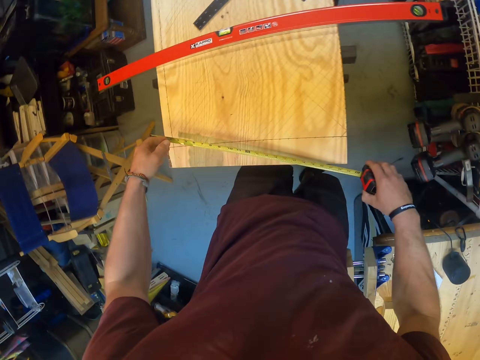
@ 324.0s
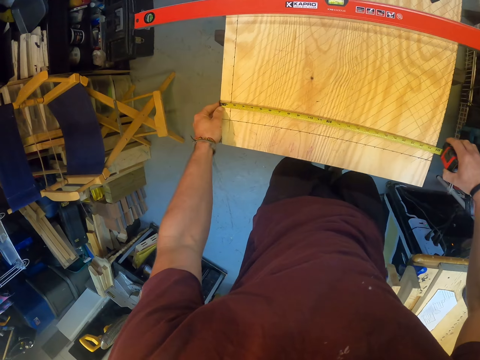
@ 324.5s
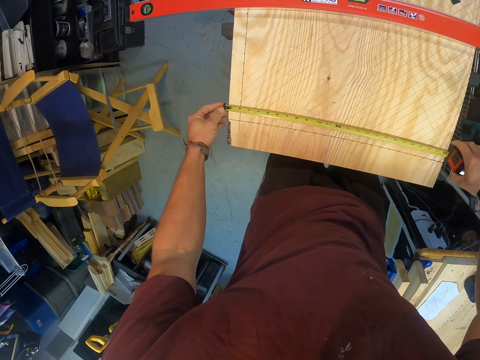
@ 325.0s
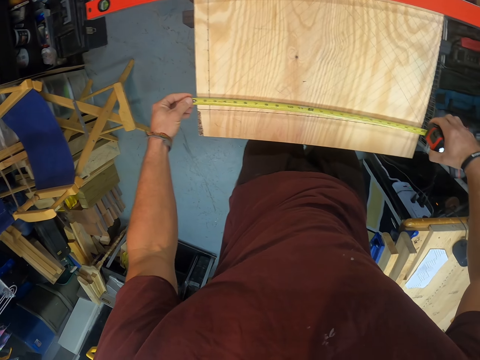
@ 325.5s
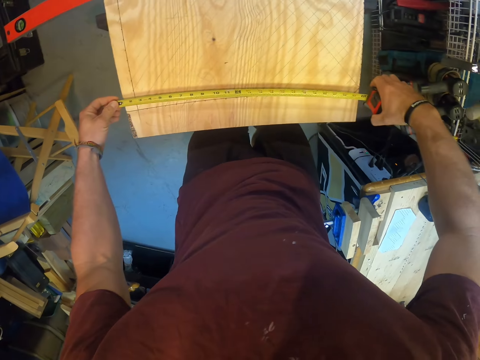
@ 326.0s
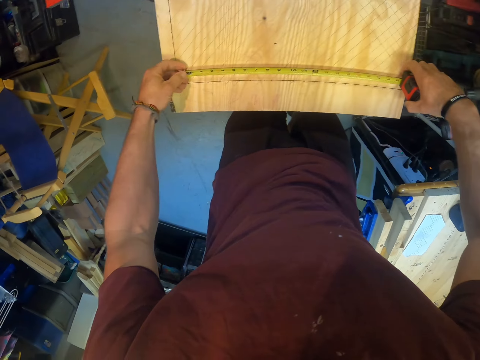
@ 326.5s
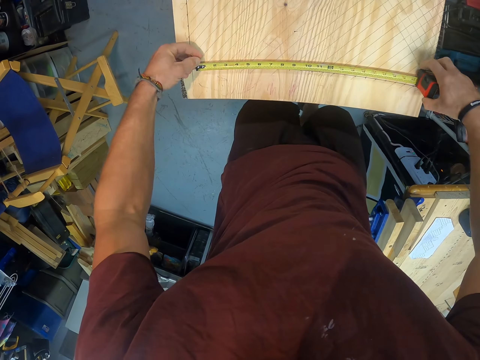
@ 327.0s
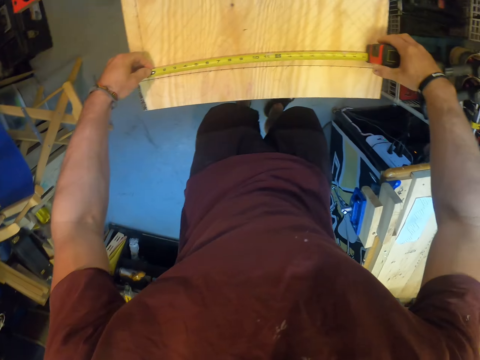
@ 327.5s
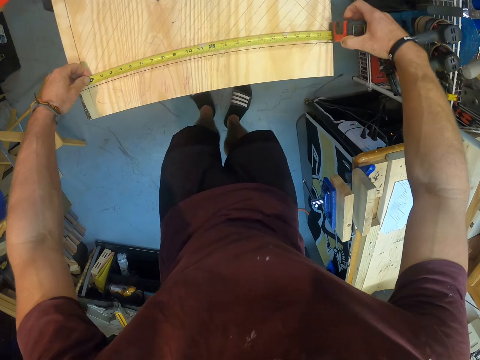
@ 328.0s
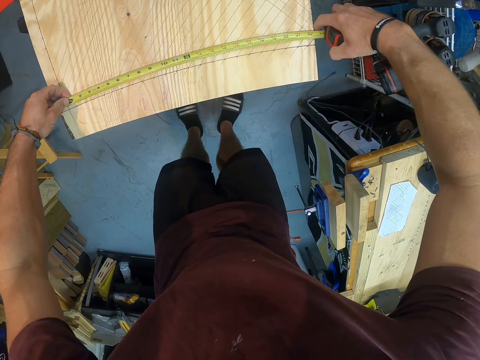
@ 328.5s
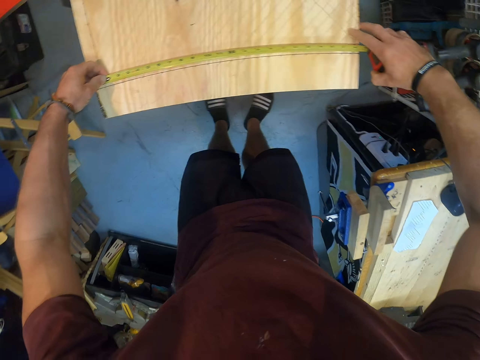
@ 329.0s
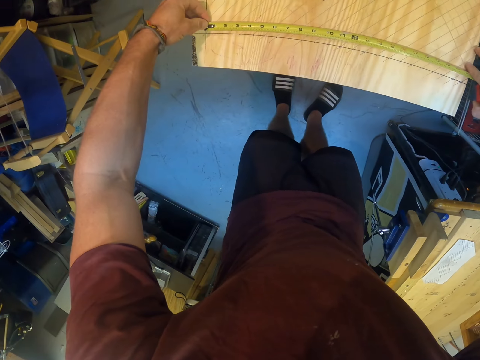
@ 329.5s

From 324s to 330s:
The camera wearer measures the table with the measuring tape in both hands.

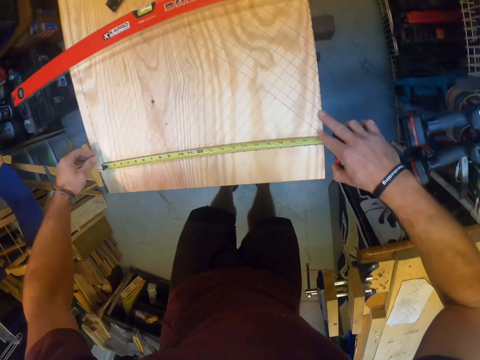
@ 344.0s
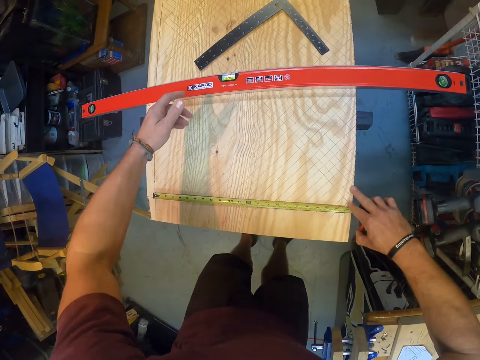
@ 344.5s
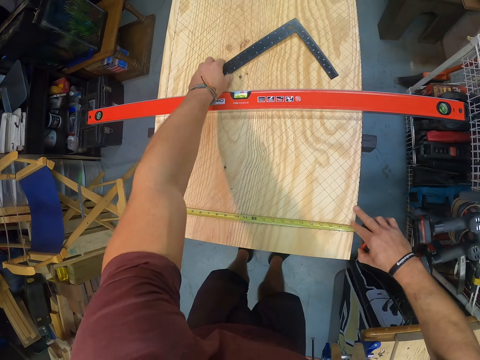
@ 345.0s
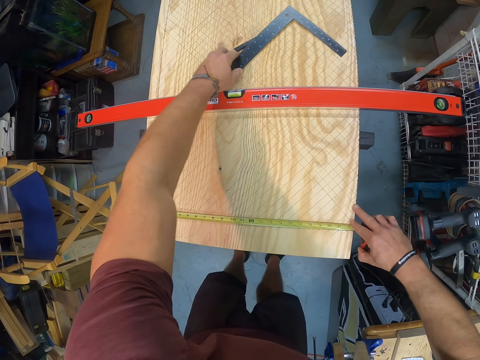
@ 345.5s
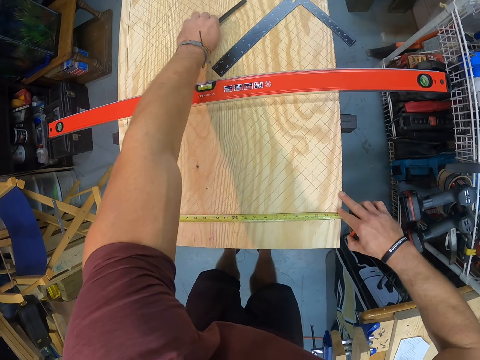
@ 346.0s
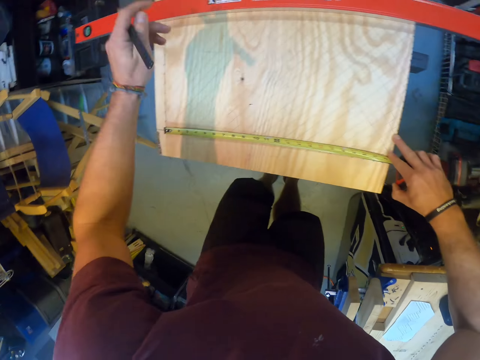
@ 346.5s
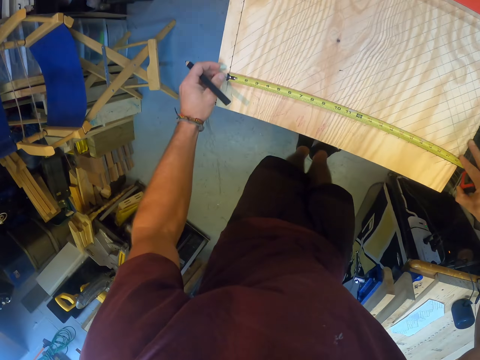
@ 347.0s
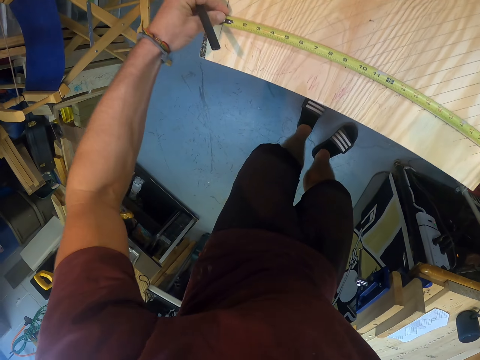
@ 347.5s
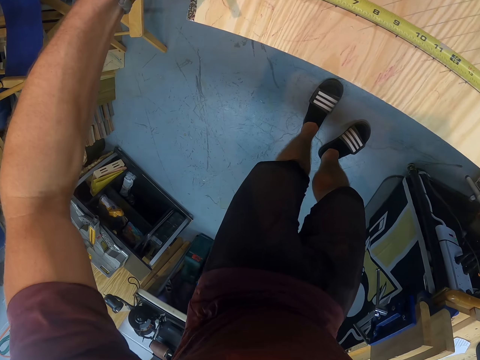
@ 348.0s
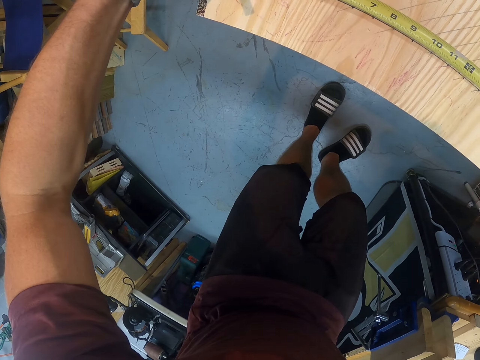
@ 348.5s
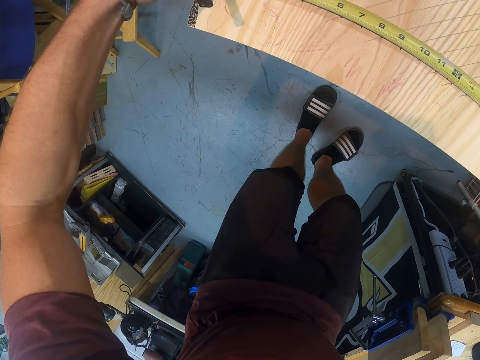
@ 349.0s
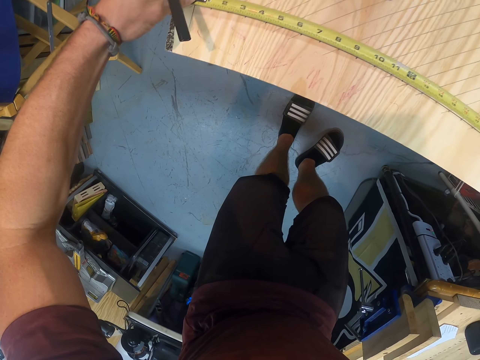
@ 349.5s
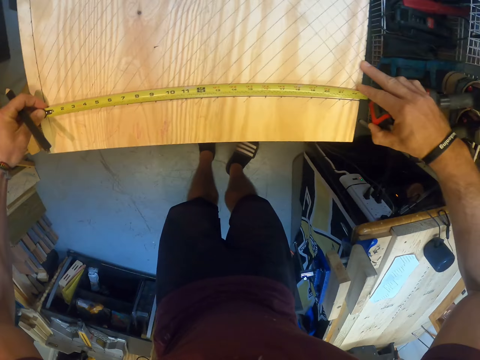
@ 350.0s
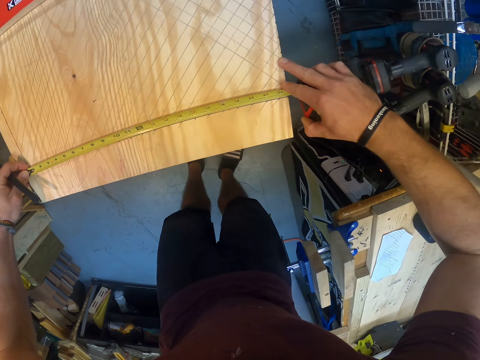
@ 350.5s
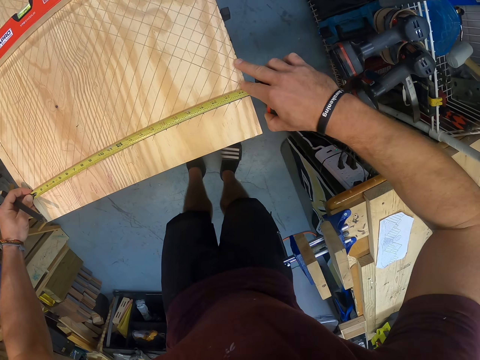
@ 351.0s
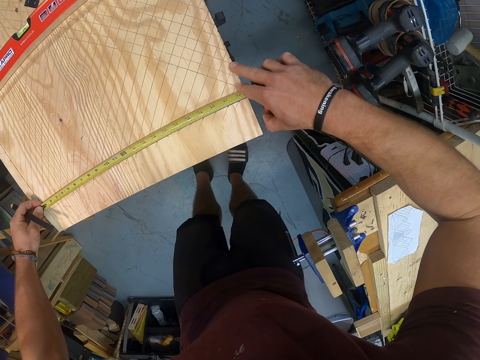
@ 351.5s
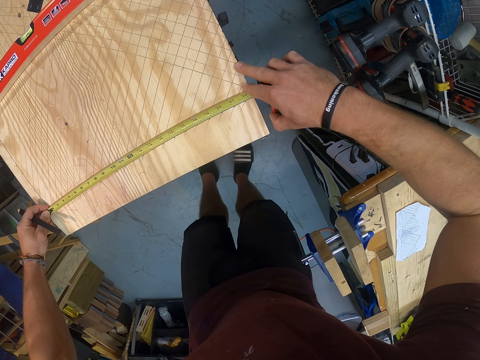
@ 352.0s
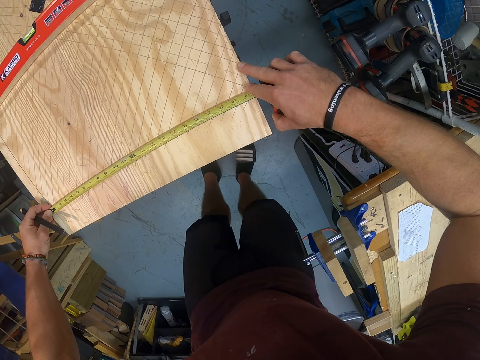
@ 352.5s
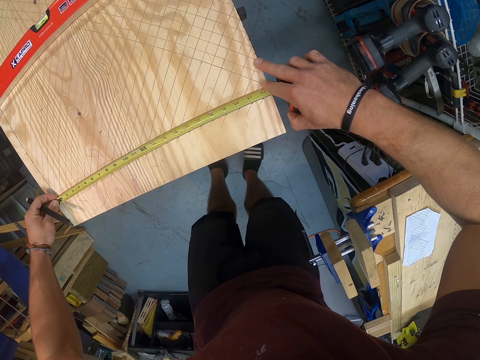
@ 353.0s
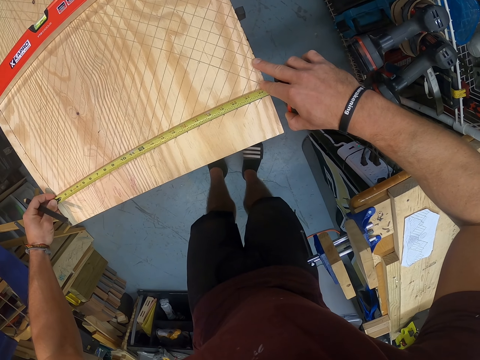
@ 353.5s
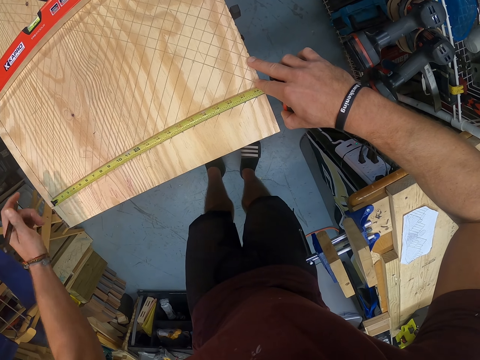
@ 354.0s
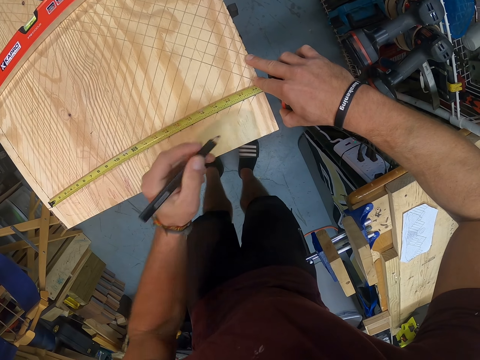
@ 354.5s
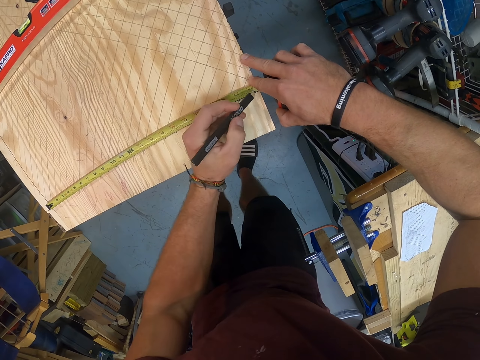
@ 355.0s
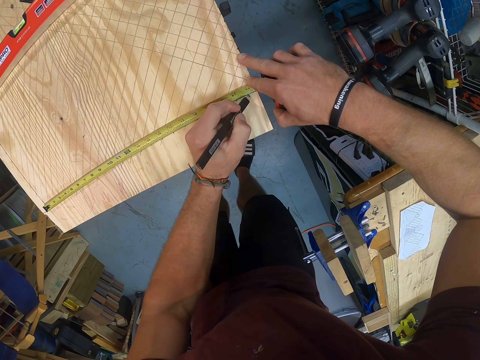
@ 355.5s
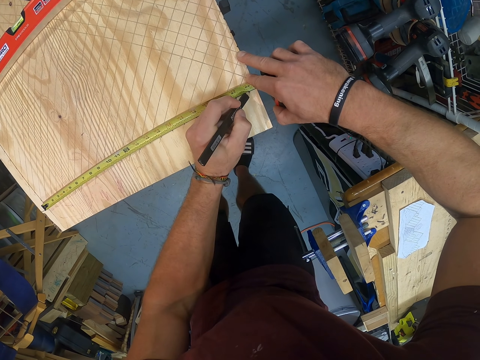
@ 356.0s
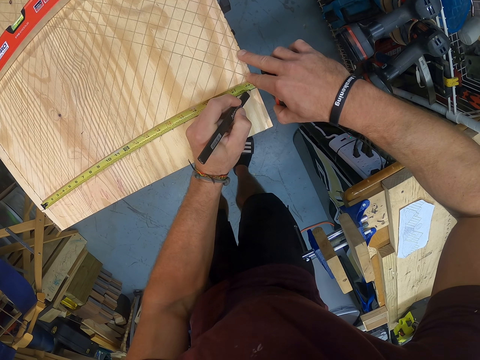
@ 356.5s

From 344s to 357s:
The camera wearer picks up the colour pencil from the table with his left hand. He marks a point on the table with the pencil in his left hand.

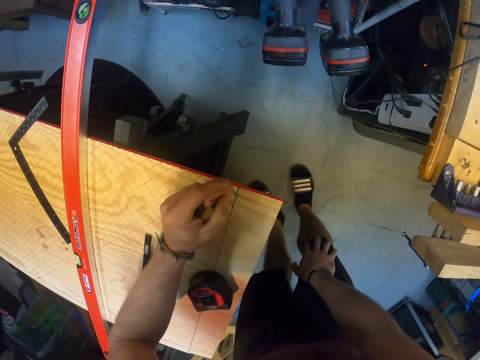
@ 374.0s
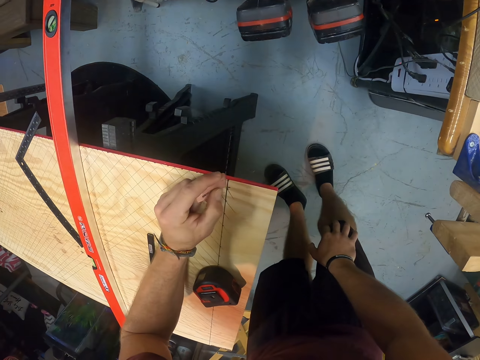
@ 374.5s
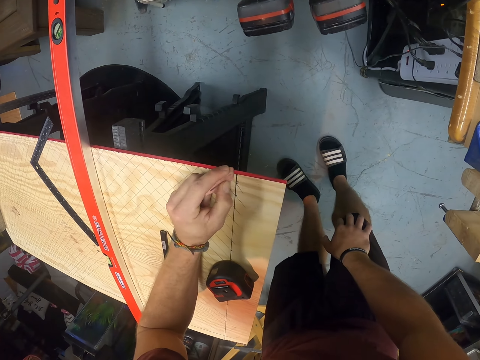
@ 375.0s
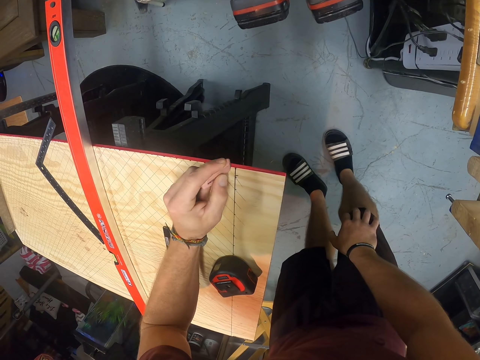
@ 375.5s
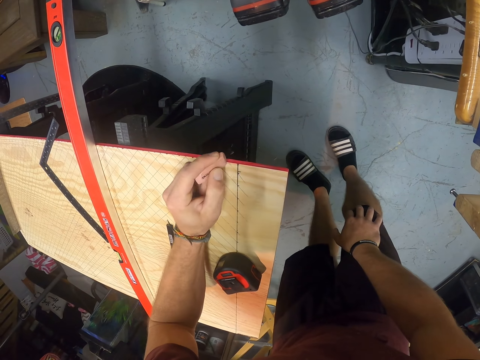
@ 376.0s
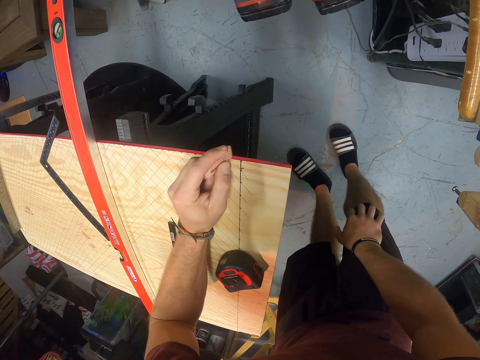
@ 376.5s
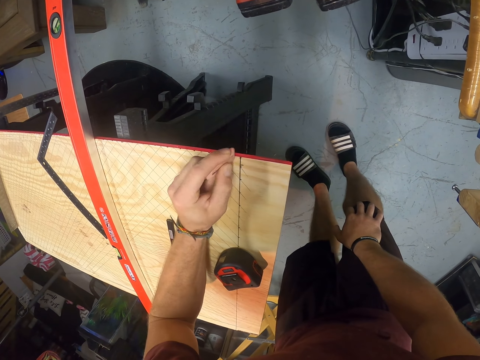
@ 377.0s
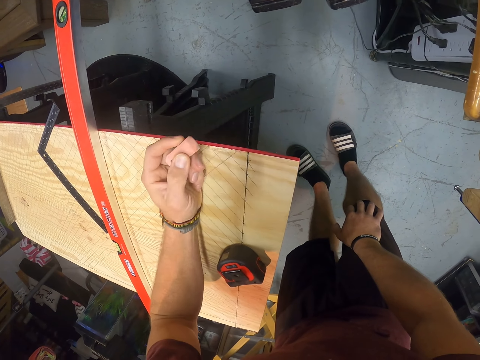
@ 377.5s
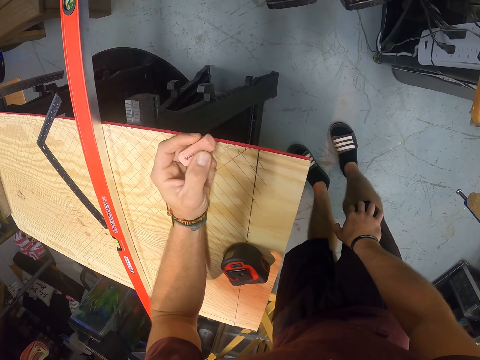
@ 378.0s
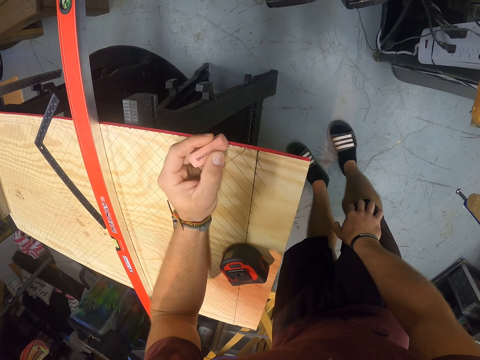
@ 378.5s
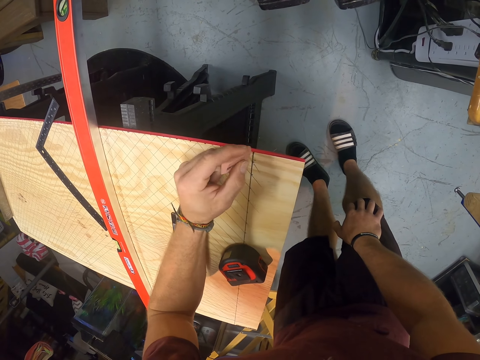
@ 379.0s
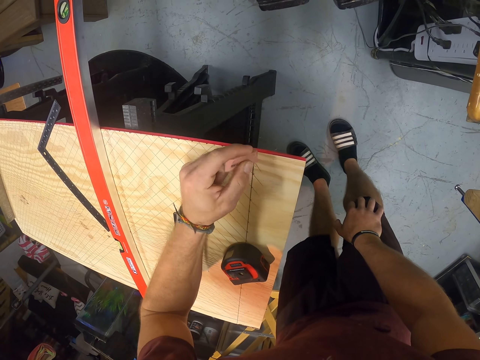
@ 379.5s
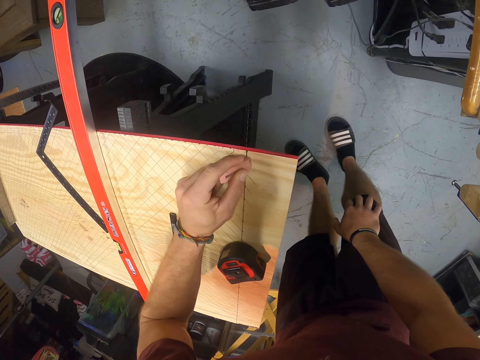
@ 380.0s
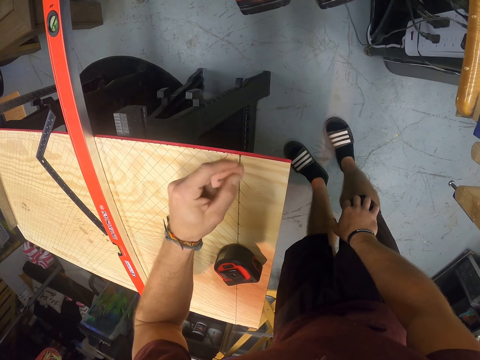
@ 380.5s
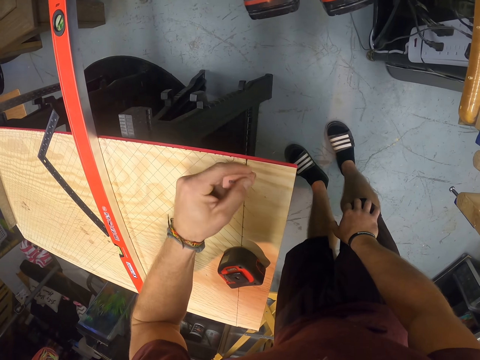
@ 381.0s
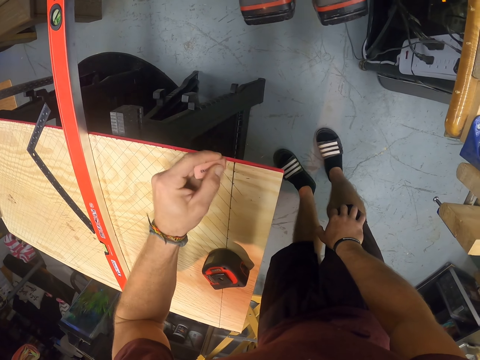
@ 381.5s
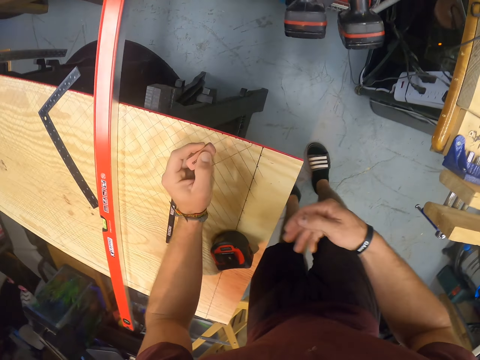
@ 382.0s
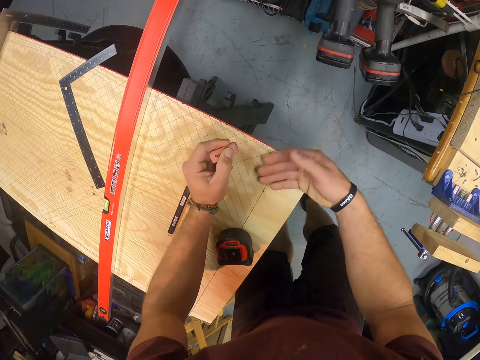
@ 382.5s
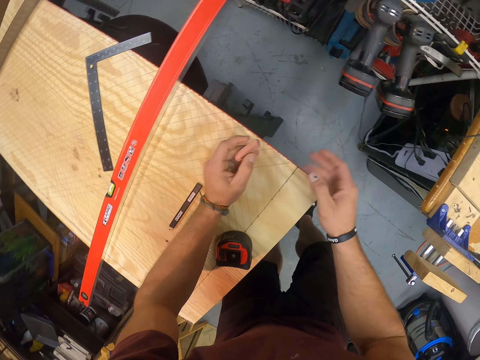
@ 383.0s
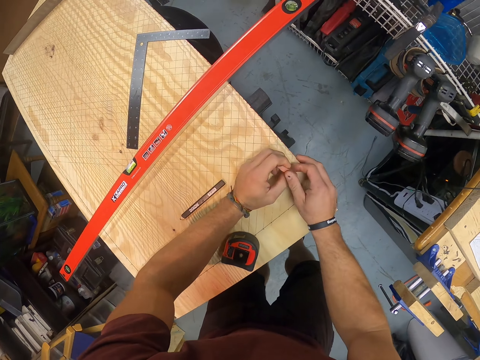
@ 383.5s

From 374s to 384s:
The camera wearer erases off a point on the table with the eraser in his left hand. He brushes off the table surface with his right hand.
